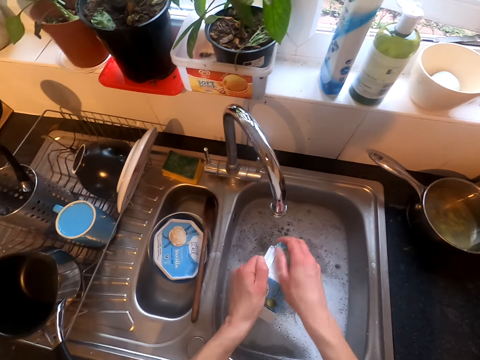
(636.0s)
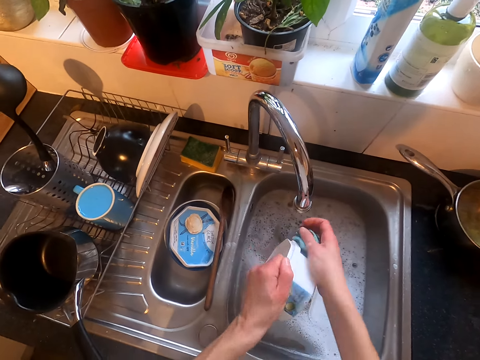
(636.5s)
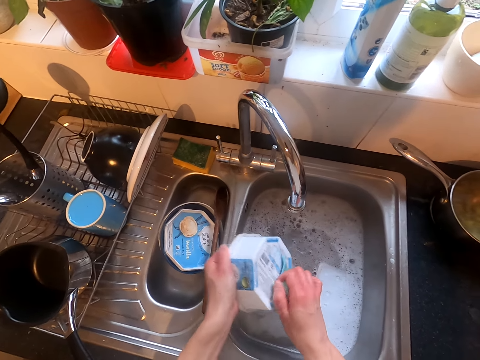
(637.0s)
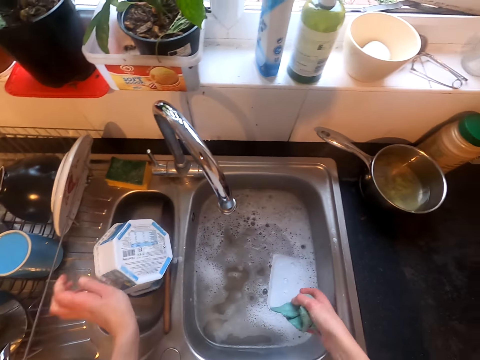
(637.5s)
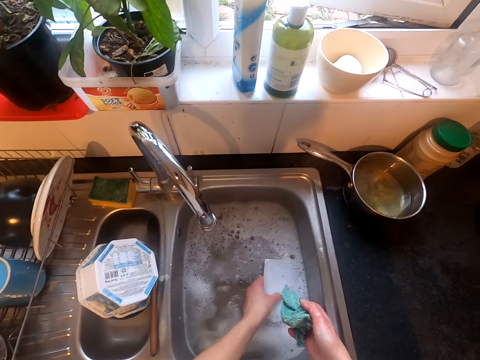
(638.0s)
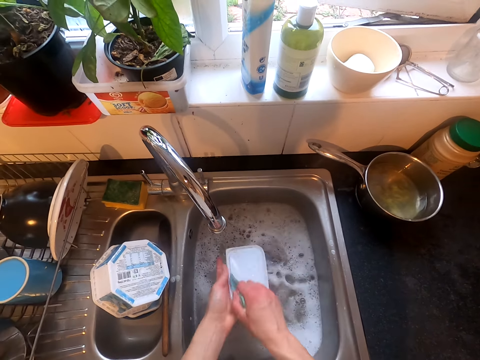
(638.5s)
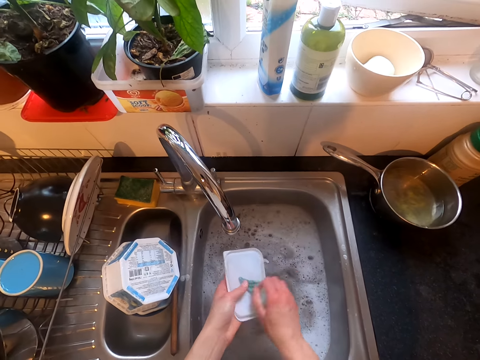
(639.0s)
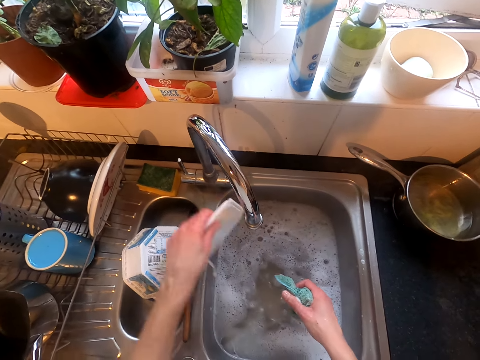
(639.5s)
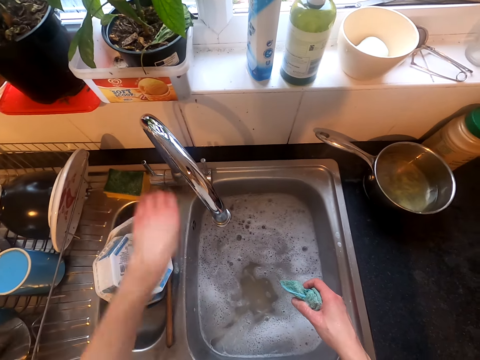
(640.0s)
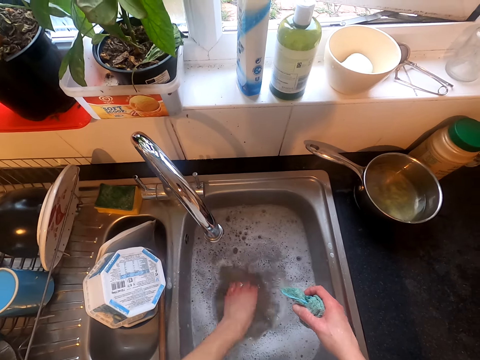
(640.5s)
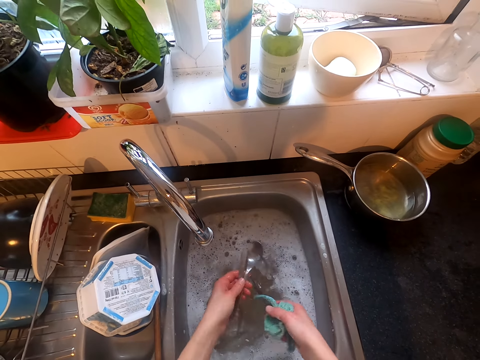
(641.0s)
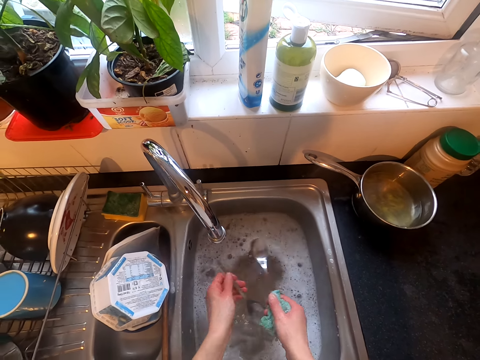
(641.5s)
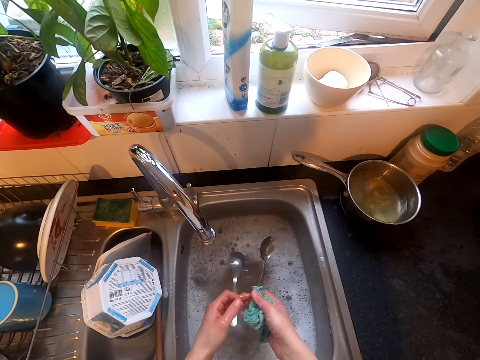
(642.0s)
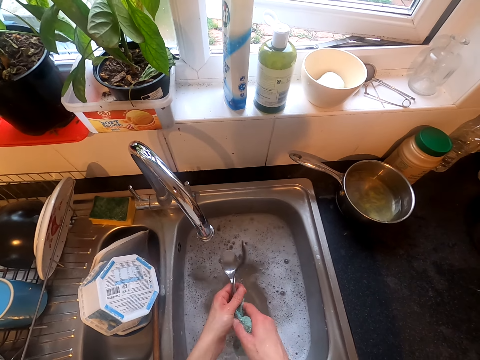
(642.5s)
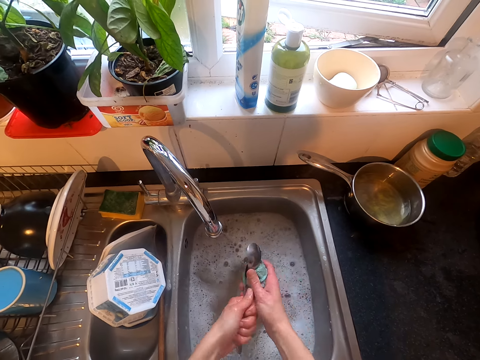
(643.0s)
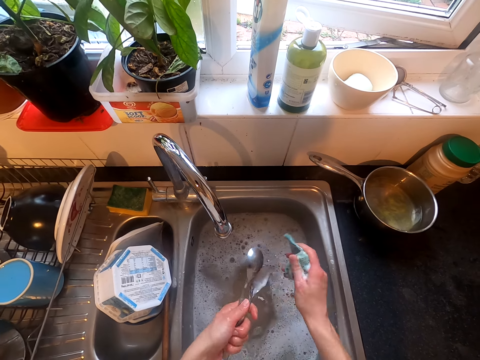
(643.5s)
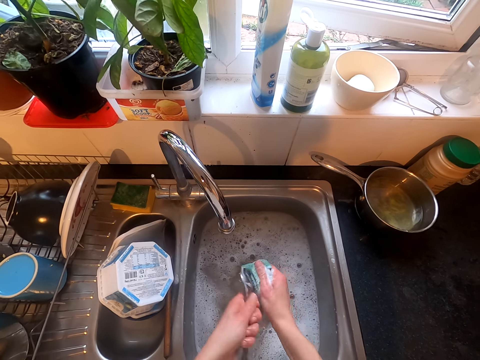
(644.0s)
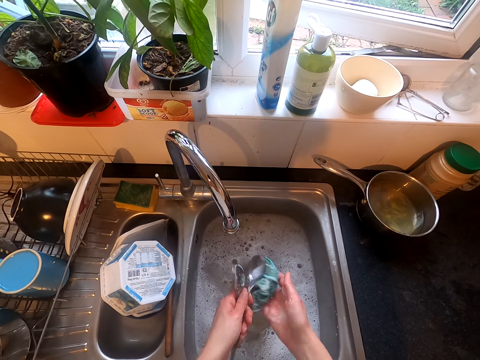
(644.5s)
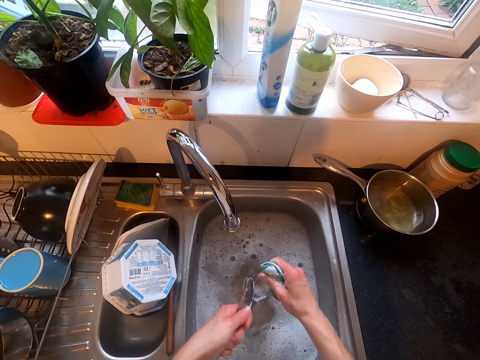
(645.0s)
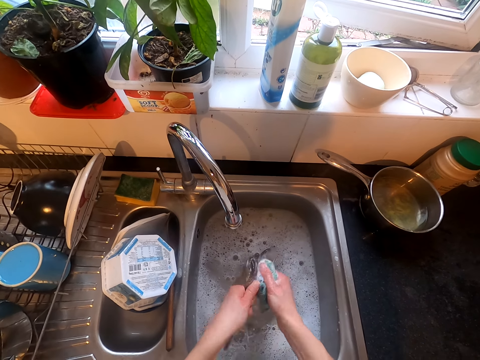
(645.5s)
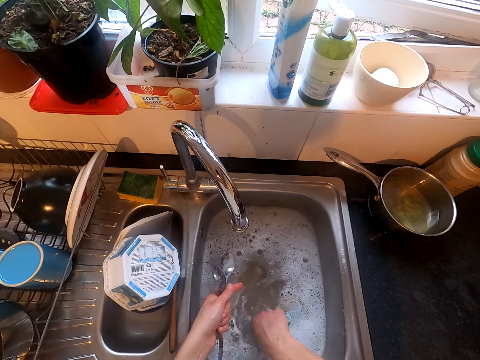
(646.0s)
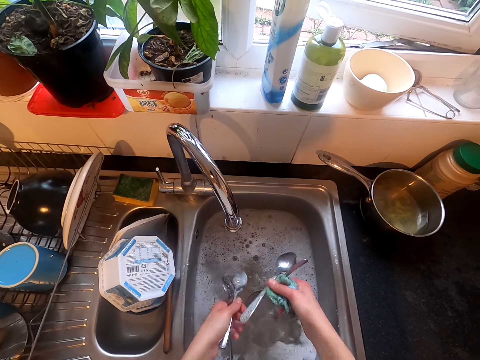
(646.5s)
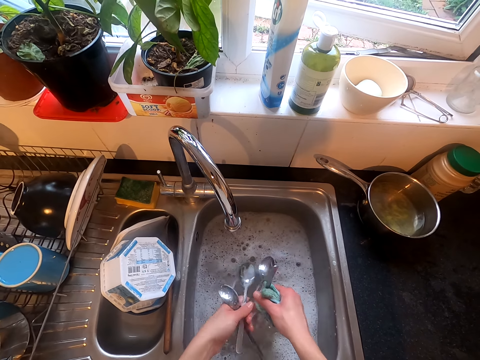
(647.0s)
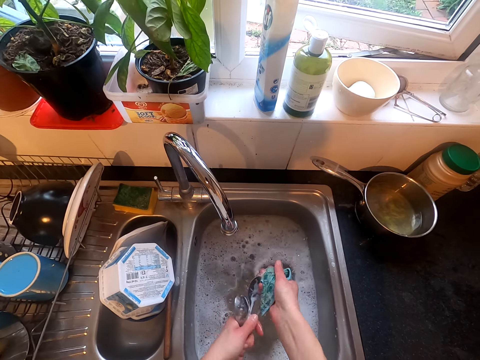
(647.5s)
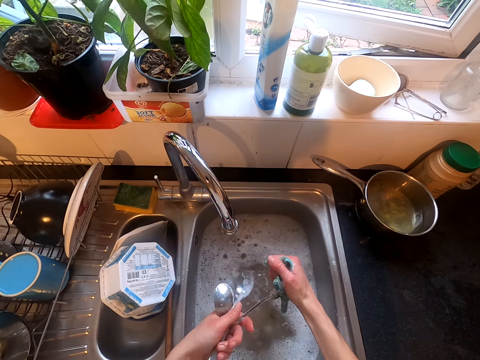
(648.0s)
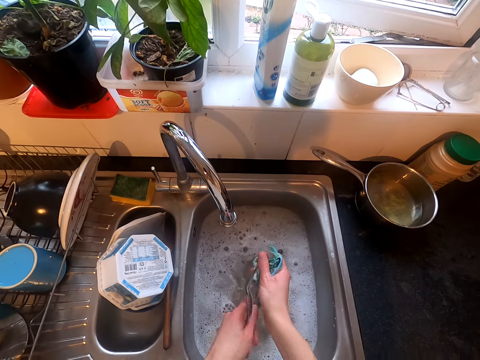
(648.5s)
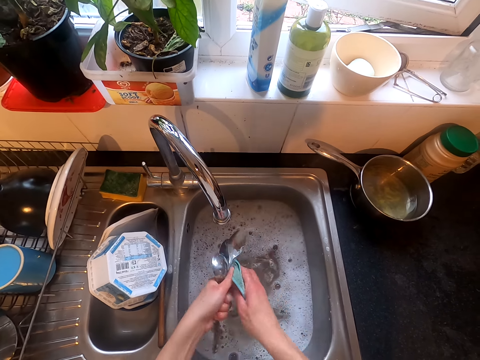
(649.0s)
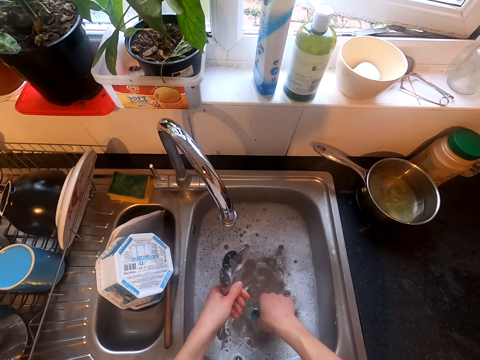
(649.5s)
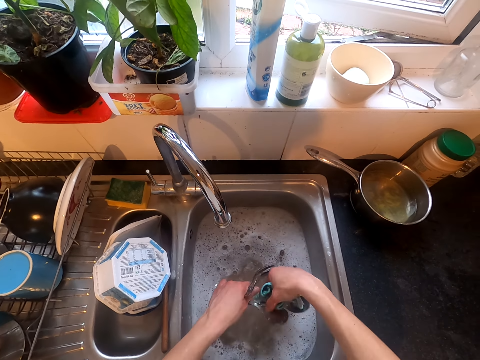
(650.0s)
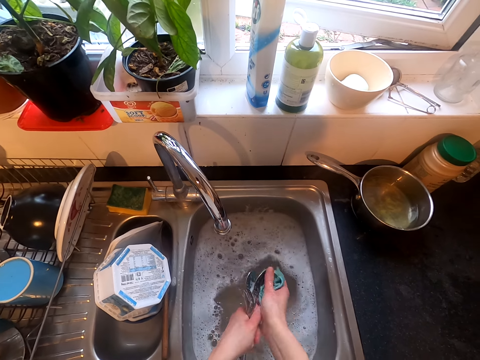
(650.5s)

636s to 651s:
The camera wearer washes the lid. They wash the spoon.

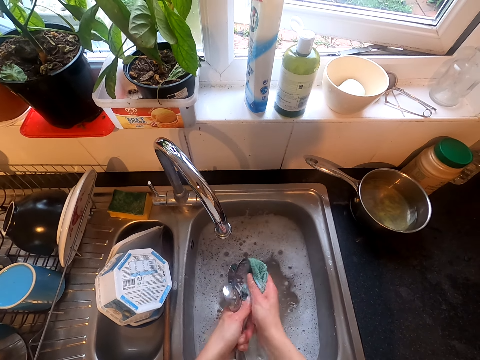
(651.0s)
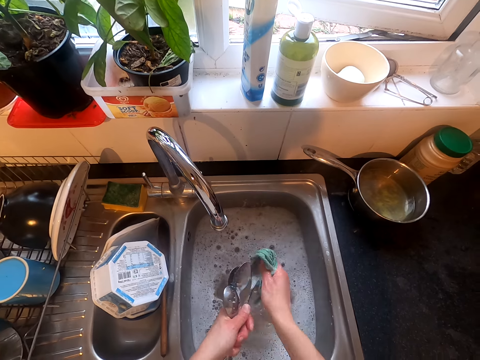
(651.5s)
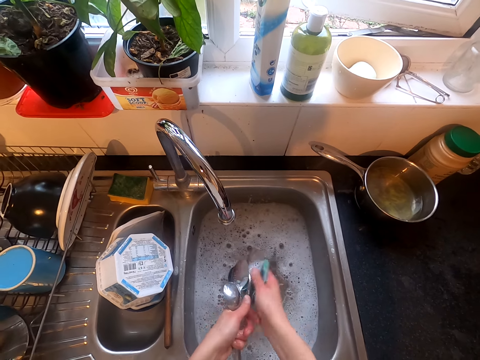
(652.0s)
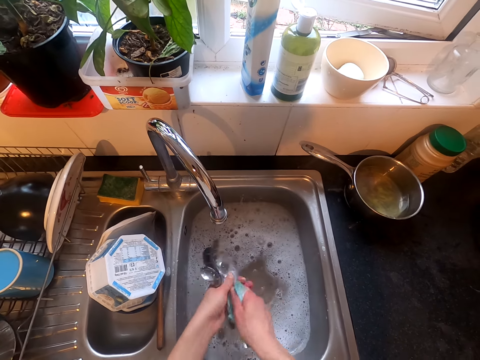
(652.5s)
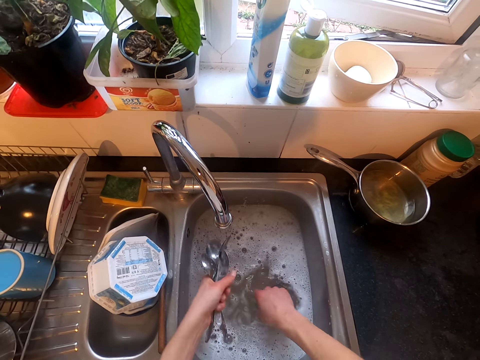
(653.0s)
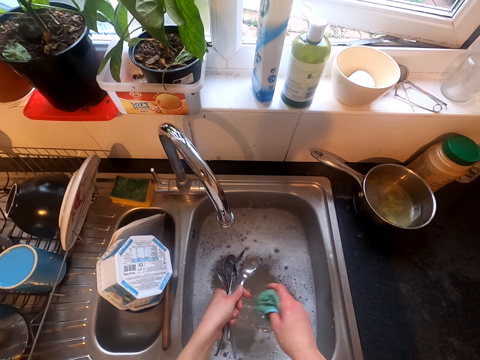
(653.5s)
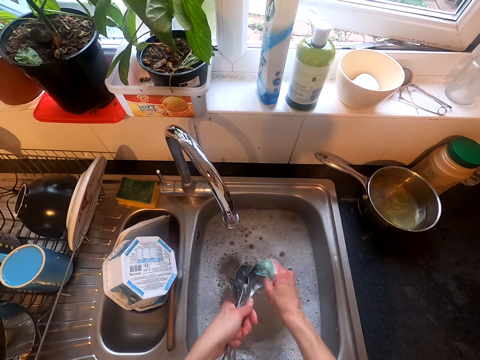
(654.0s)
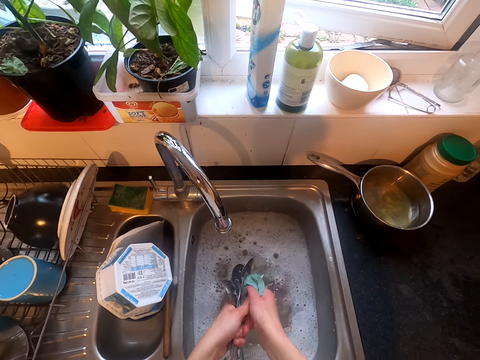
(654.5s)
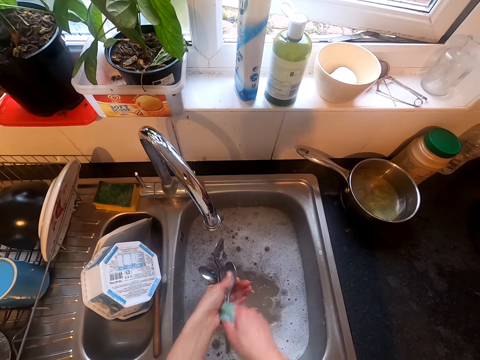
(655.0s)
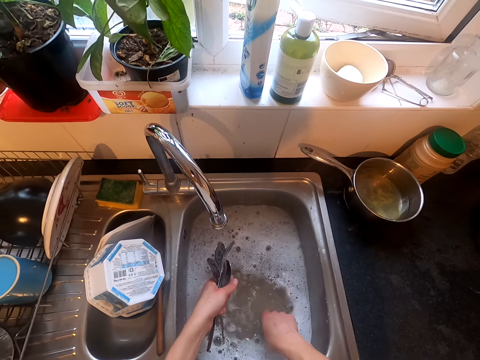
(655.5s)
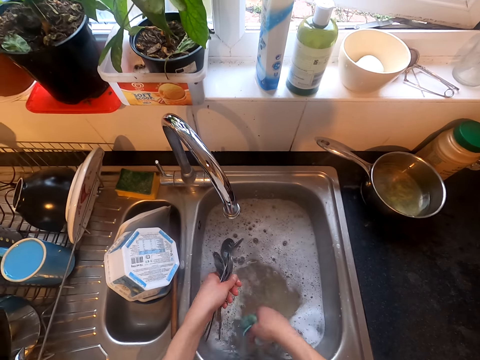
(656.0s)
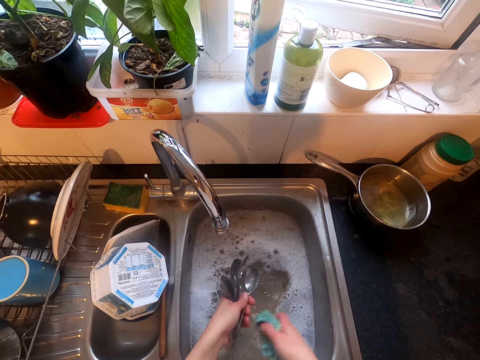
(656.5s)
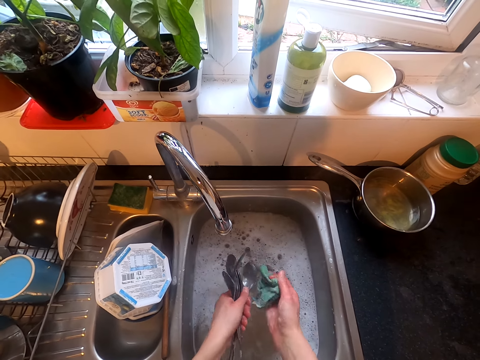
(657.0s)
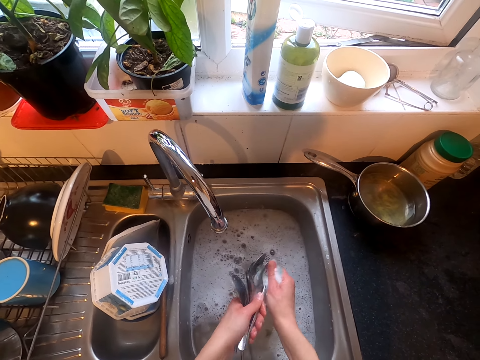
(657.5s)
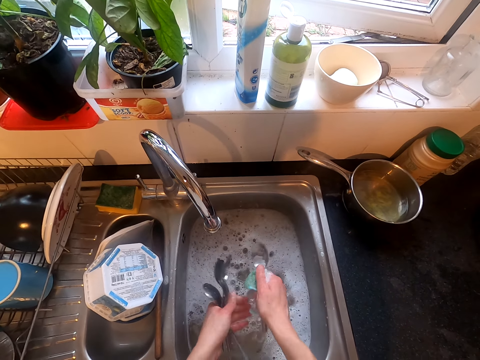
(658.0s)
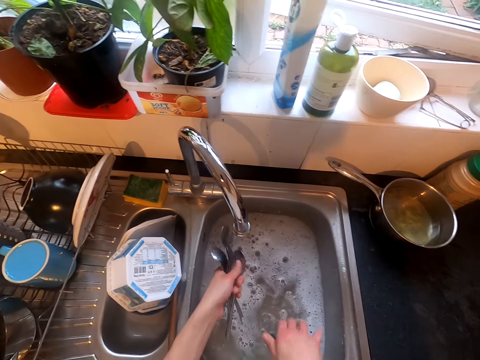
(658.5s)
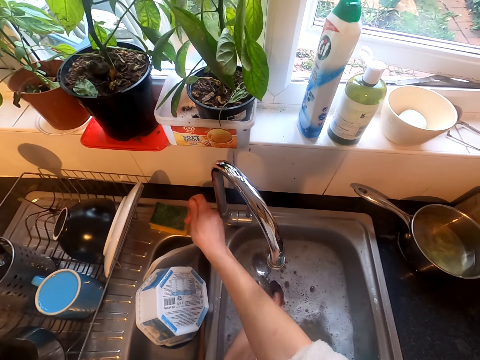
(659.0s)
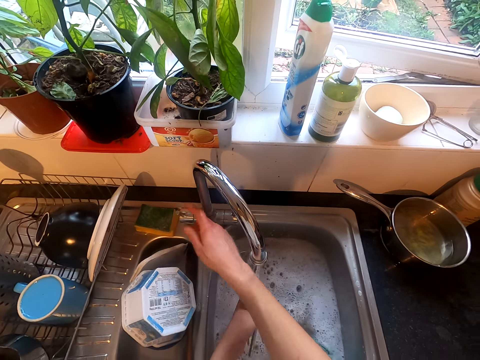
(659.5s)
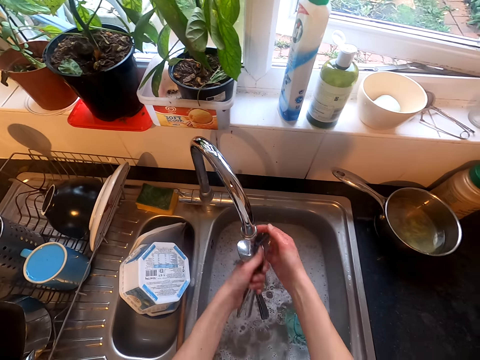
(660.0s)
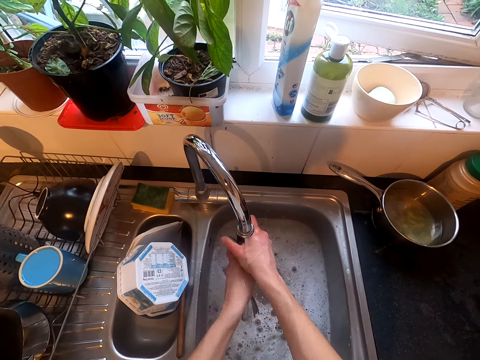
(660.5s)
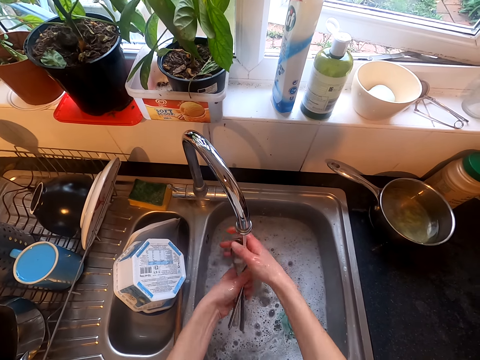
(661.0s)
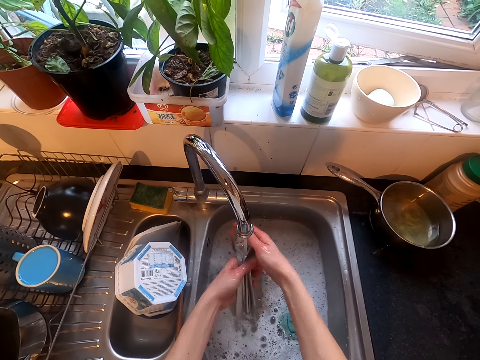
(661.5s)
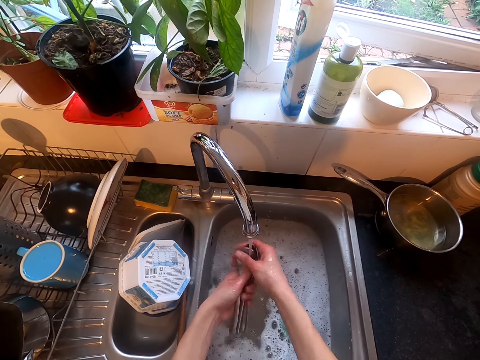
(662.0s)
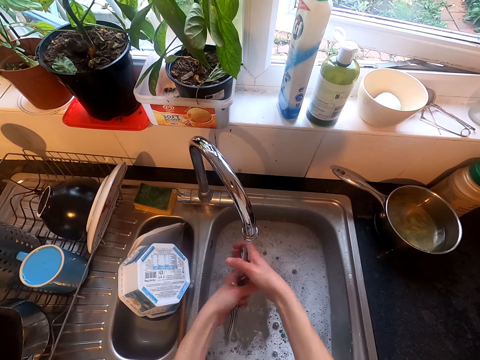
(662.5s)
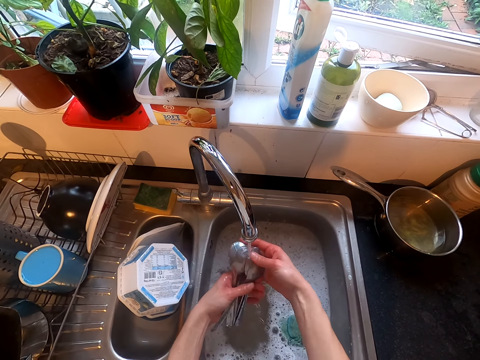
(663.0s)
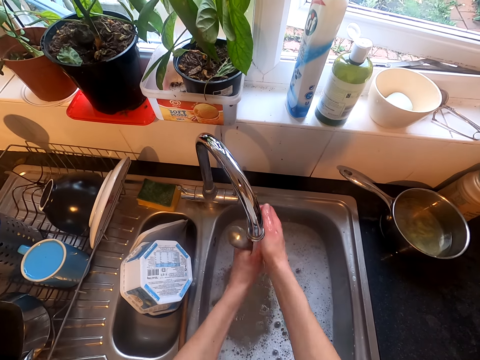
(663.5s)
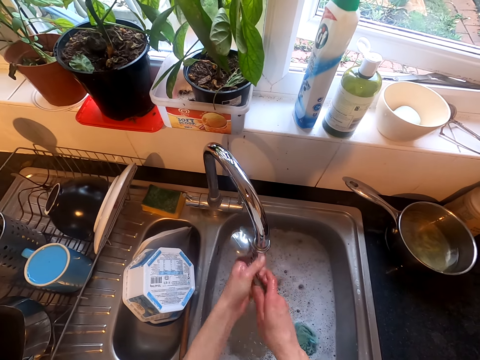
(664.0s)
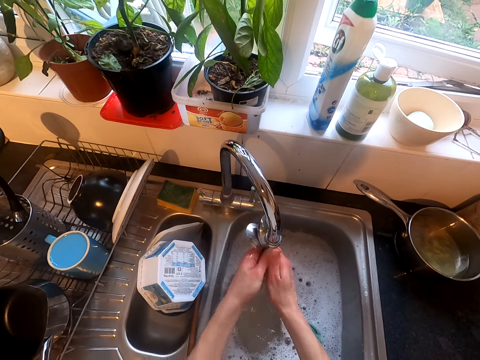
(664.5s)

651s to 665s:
The camera wearer opens the tap. They rinse the spoon.
